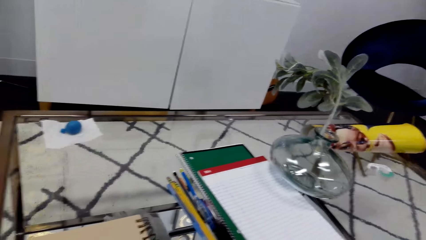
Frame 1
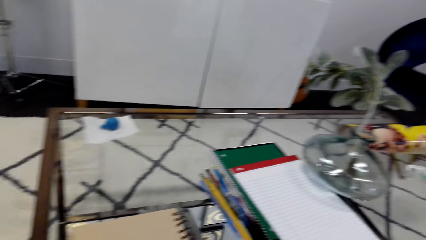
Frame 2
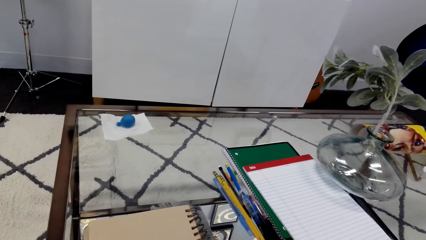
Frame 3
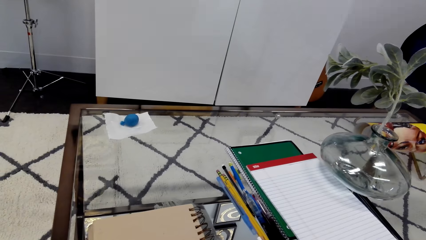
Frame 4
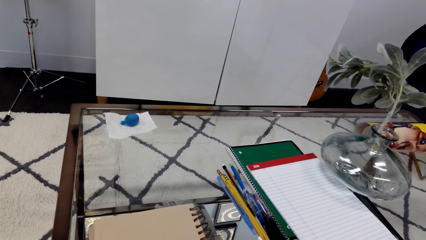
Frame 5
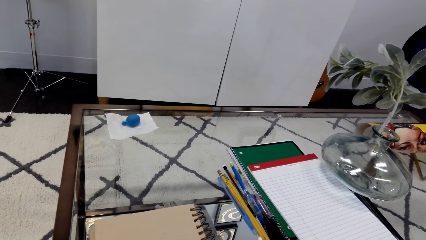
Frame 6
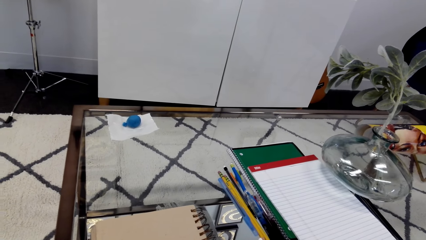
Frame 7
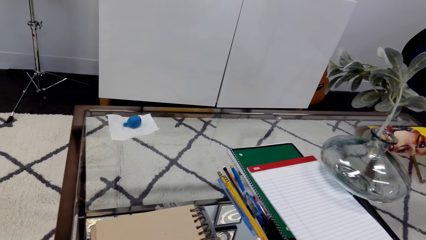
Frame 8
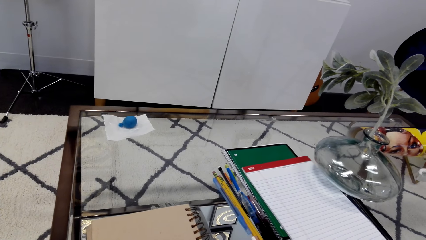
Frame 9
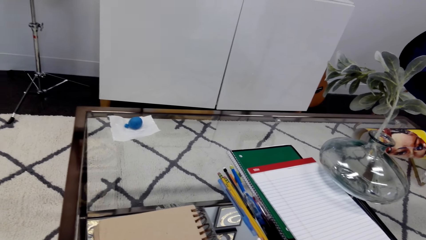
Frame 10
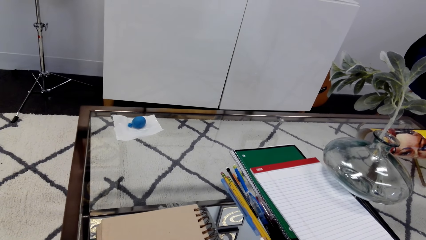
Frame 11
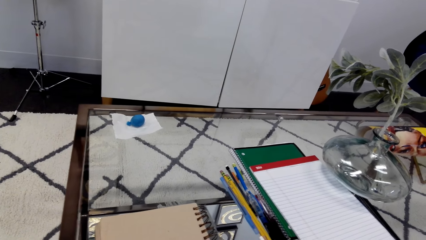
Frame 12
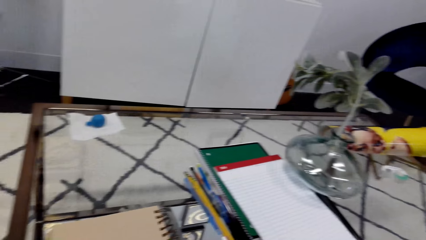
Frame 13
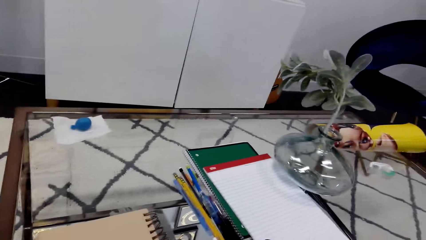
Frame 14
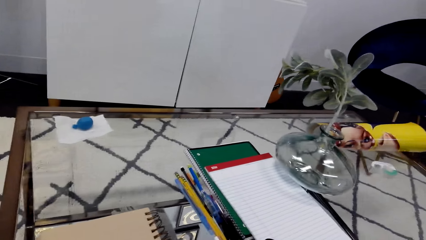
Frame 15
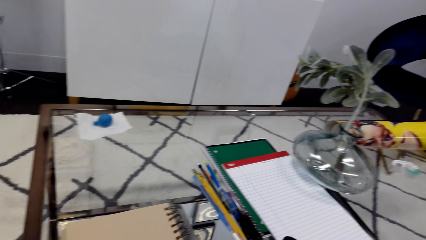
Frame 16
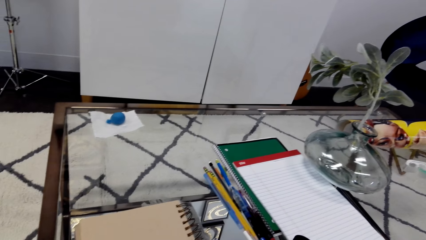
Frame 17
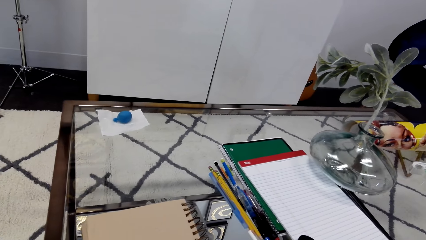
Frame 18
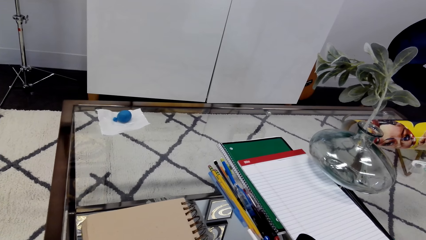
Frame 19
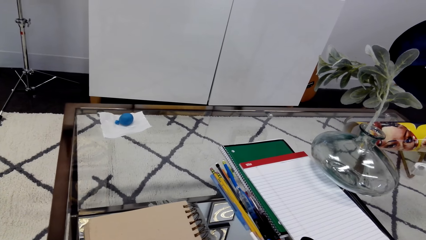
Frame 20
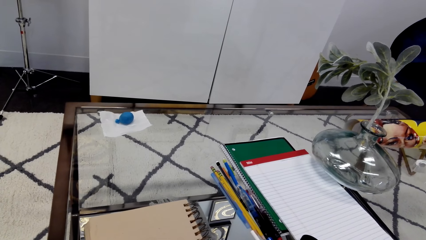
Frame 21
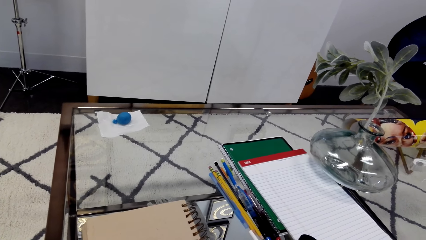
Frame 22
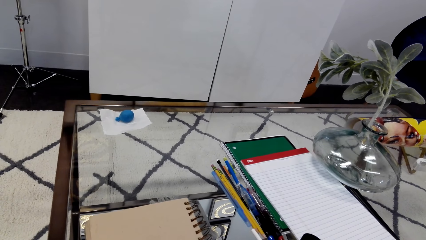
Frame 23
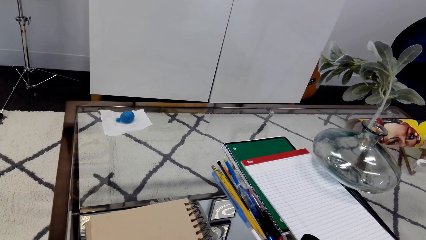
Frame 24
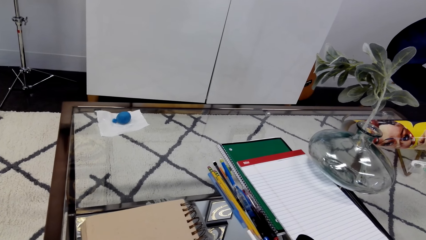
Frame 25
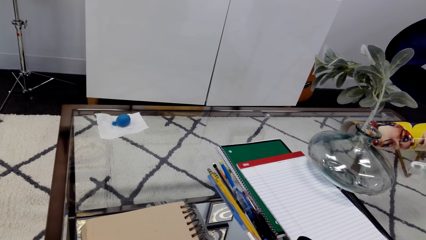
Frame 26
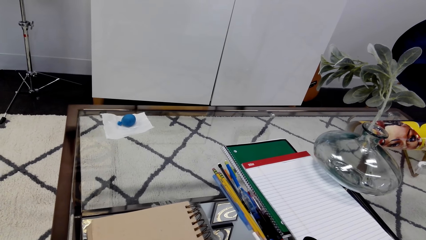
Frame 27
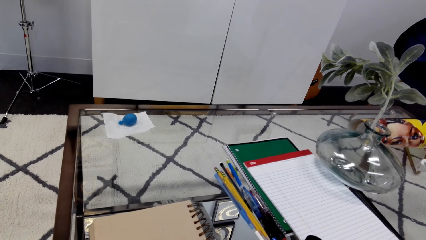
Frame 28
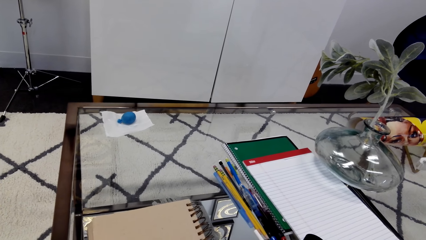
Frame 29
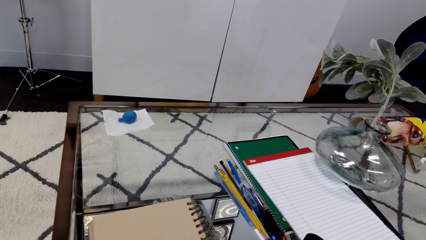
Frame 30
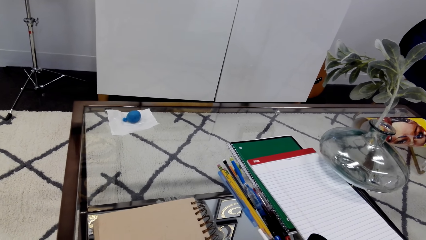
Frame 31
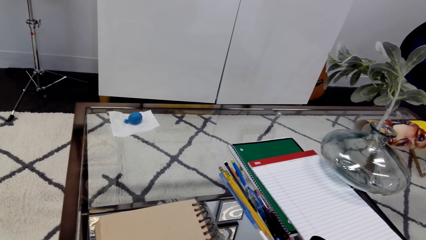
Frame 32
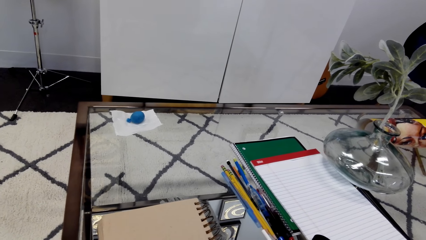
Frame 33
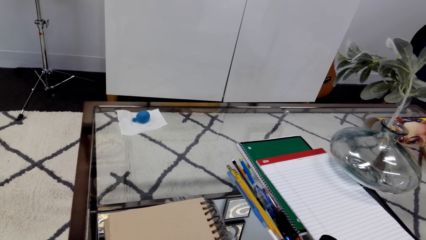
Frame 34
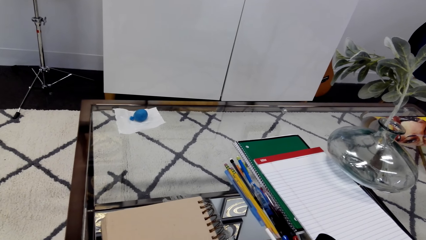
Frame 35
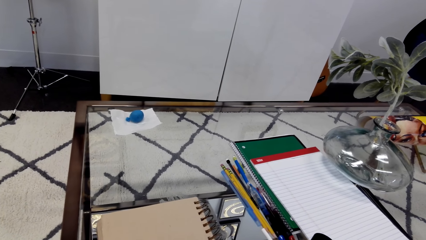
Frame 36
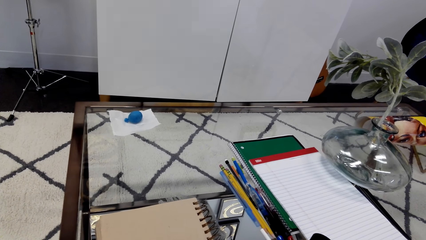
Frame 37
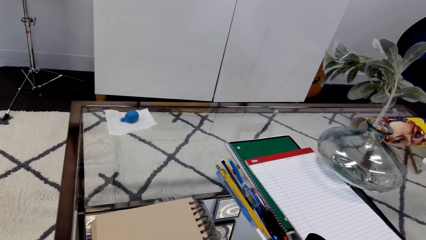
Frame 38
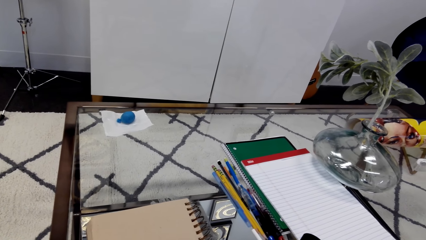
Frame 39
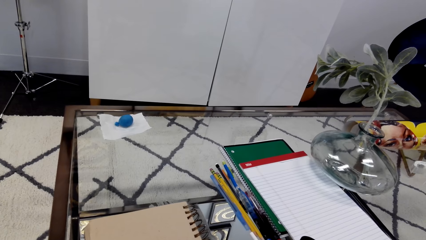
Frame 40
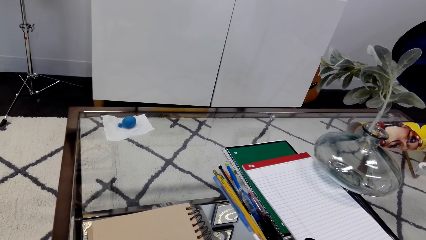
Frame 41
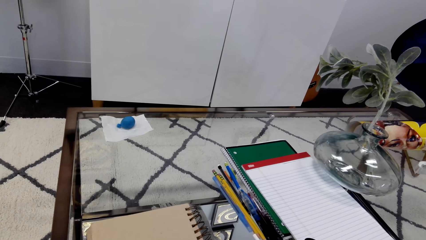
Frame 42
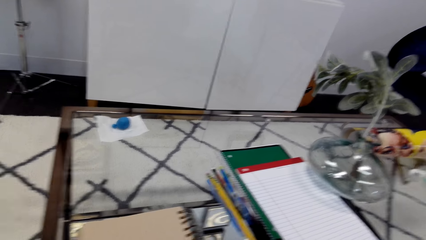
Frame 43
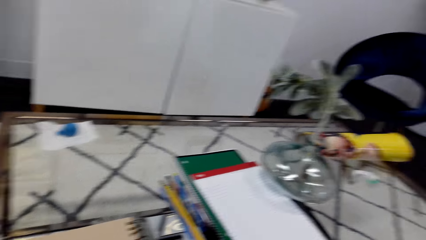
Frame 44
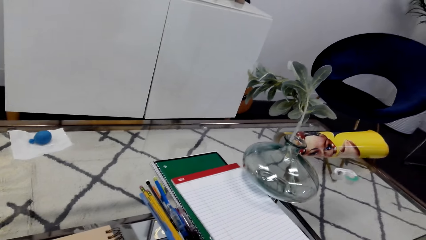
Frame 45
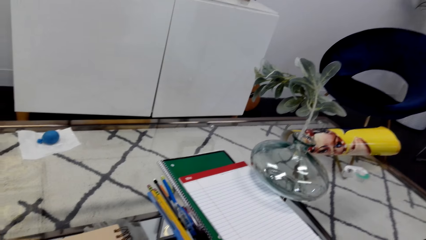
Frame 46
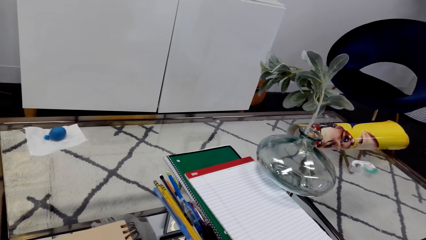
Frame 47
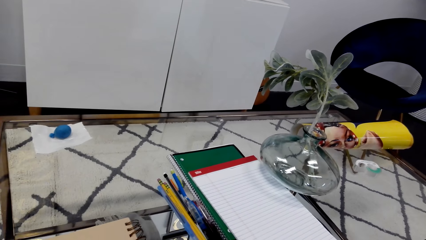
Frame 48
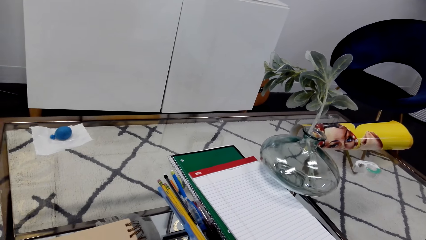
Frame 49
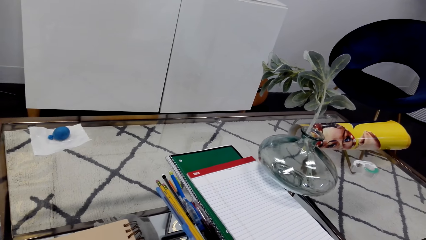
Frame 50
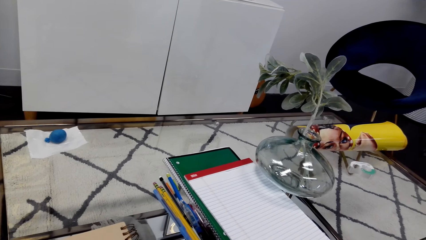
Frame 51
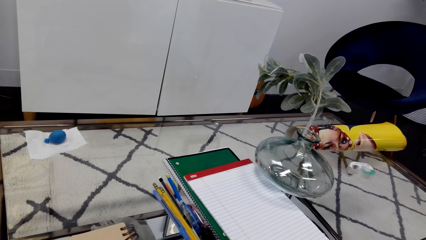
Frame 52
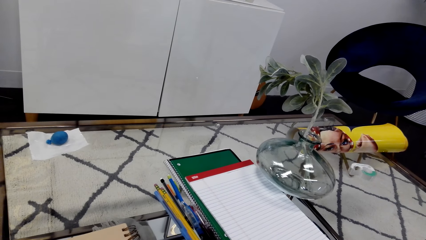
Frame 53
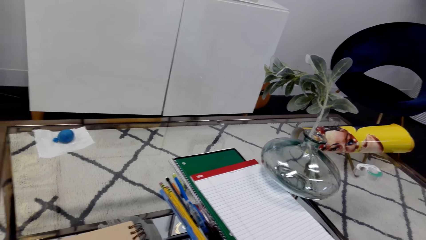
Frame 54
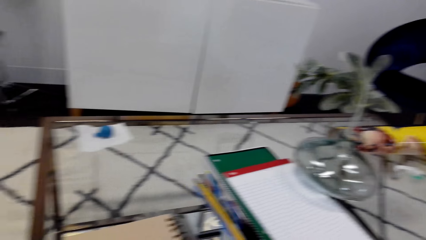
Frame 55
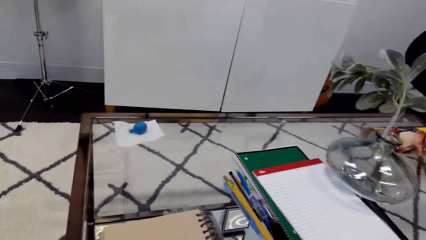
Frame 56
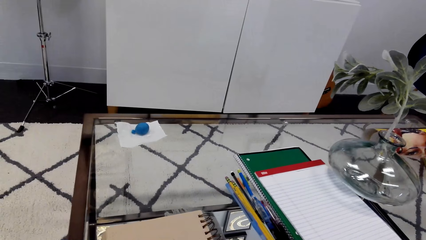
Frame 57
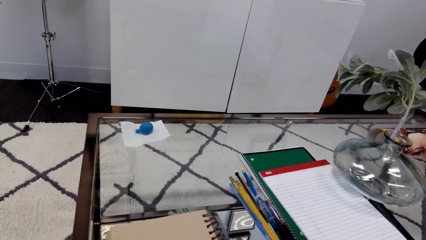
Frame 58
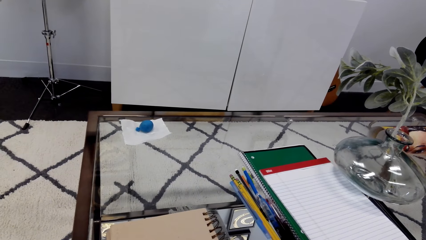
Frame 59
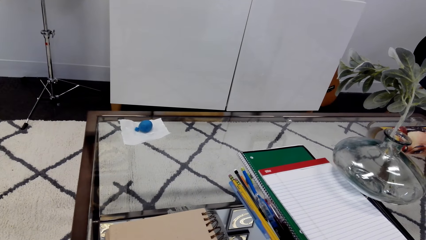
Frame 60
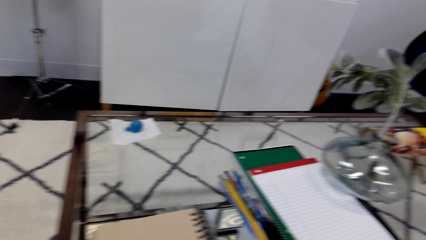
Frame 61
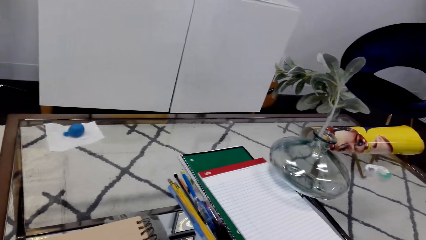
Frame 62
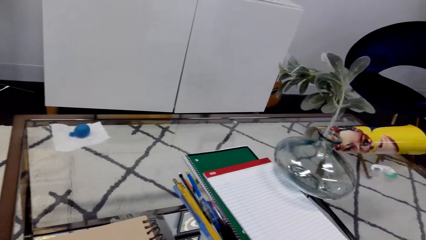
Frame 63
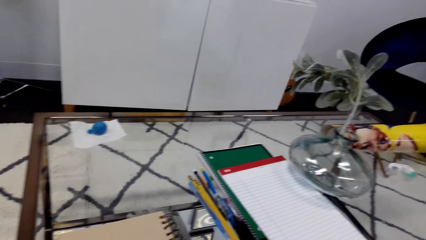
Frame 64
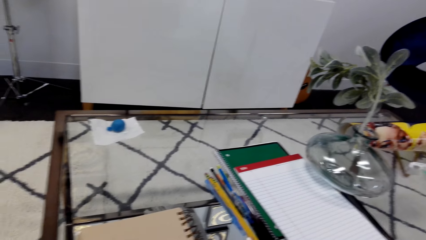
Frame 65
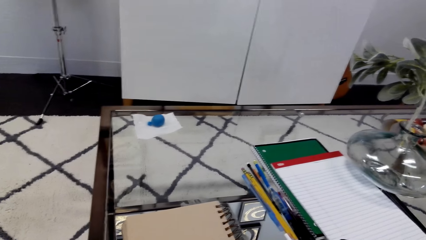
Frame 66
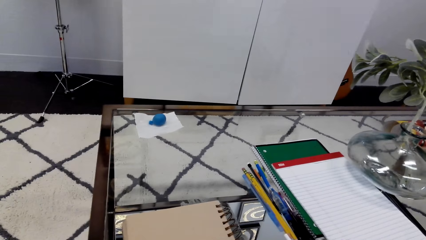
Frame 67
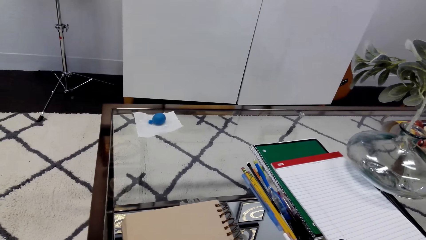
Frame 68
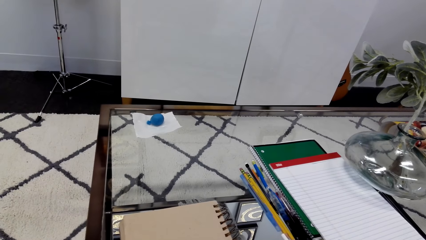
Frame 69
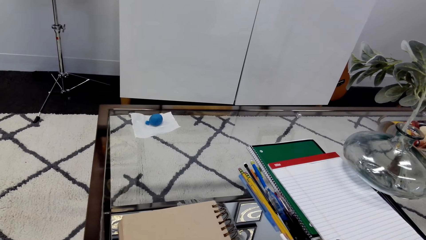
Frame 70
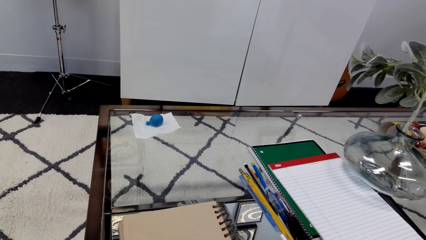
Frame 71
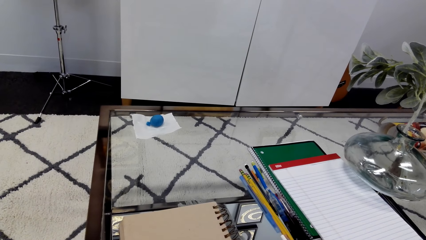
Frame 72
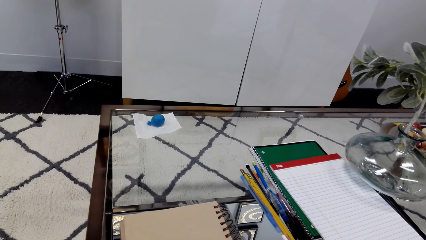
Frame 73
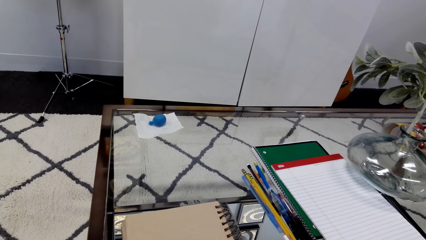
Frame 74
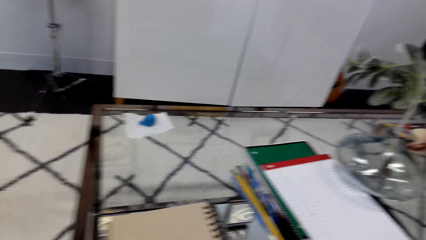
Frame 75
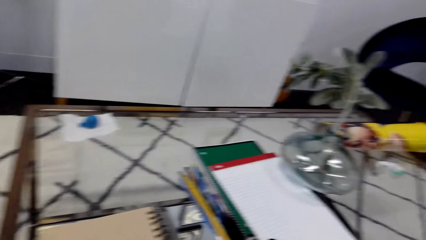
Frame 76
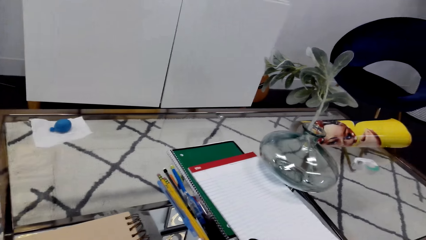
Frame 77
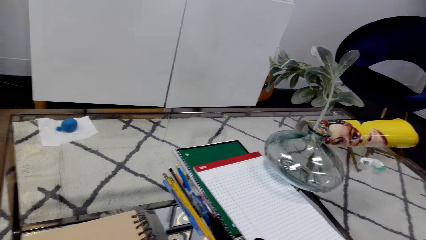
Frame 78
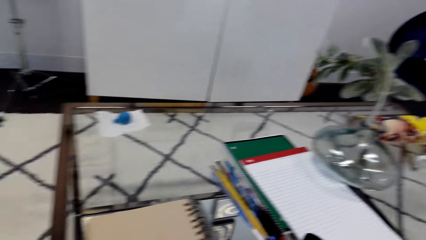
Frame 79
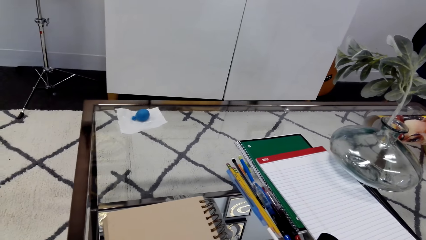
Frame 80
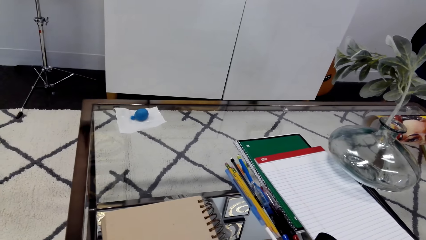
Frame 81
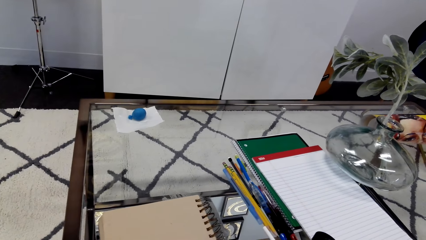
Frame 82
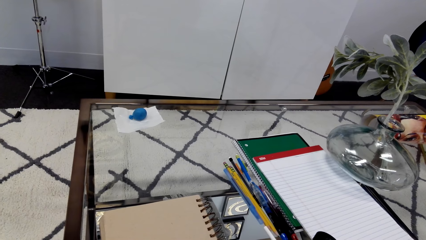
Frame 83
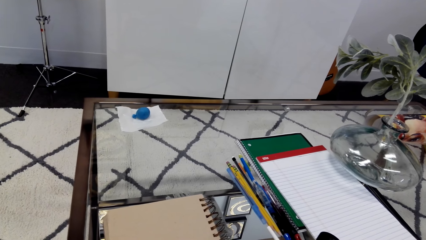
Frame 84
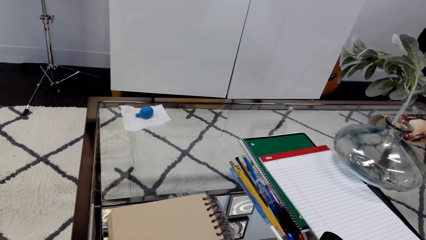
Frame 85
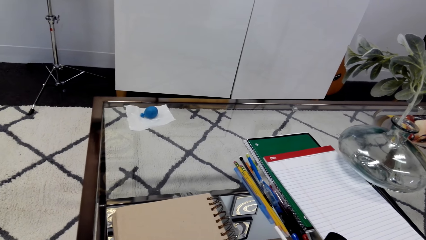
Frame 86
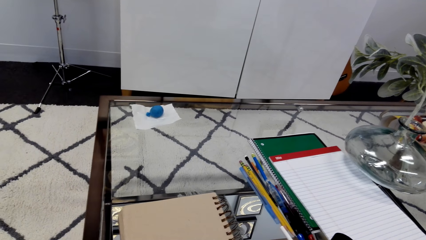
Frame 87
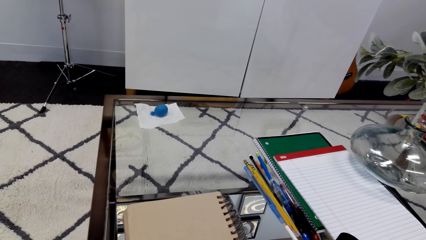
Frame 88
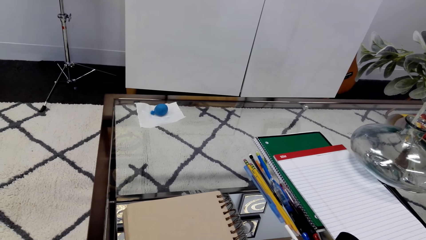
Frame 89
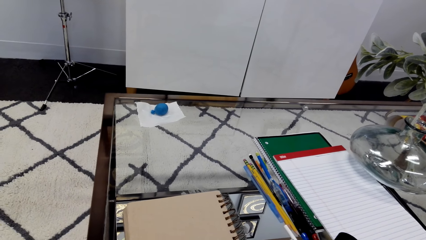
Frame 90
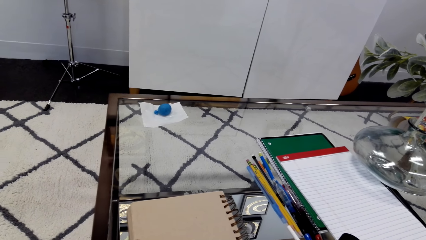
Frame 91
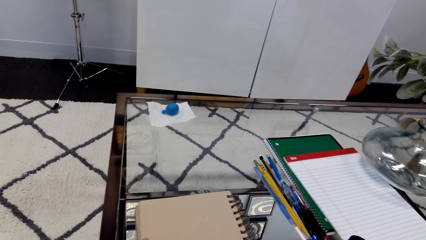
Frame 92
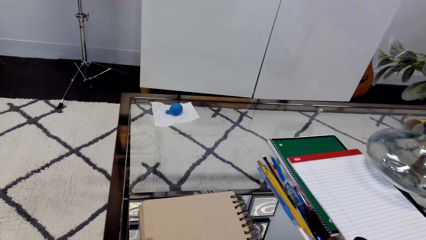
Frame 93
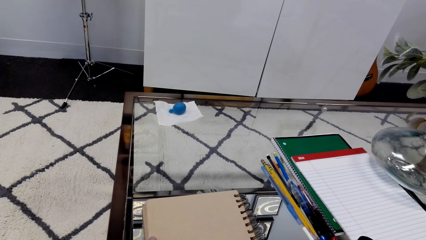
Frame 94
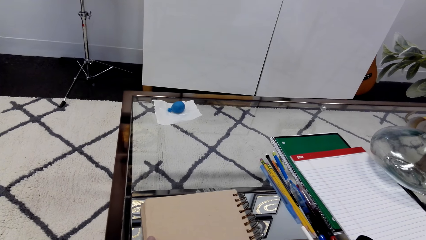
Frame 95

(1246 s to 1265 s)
The camera wearer draws on the book with a pencil.
